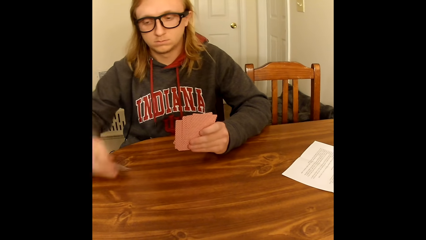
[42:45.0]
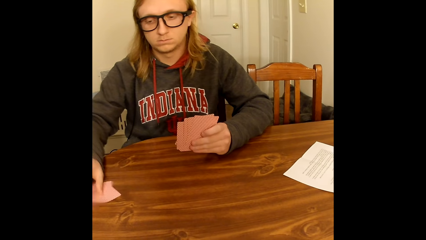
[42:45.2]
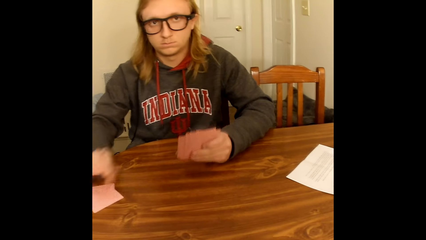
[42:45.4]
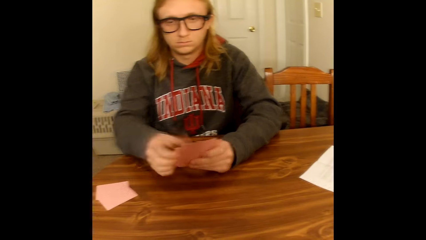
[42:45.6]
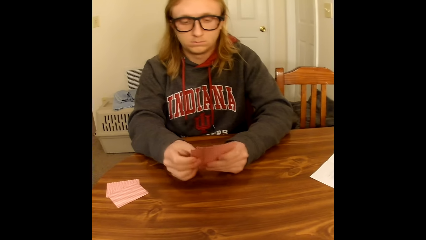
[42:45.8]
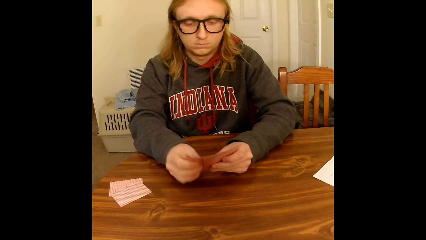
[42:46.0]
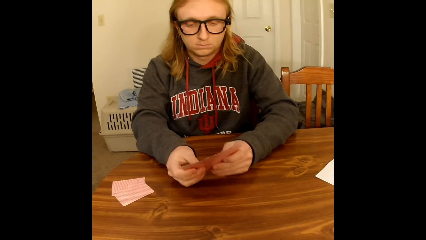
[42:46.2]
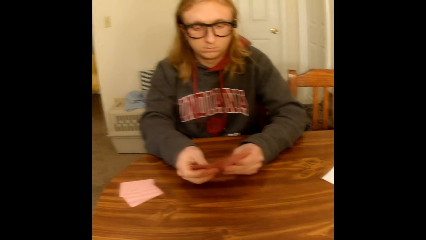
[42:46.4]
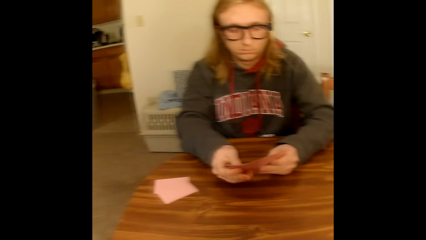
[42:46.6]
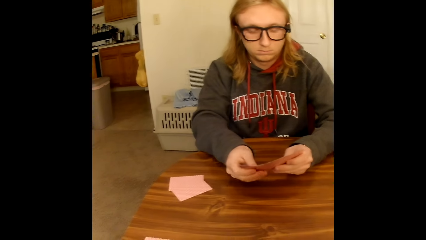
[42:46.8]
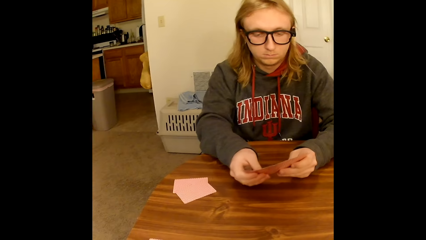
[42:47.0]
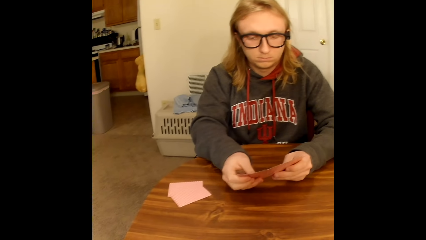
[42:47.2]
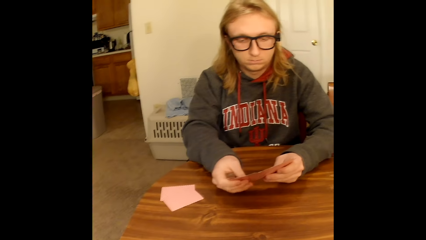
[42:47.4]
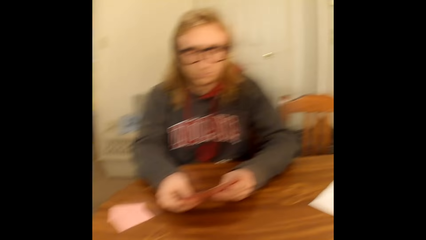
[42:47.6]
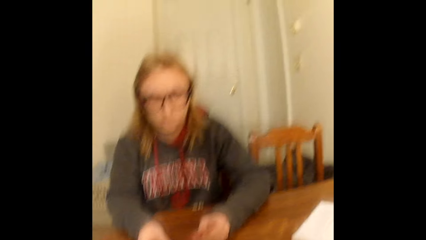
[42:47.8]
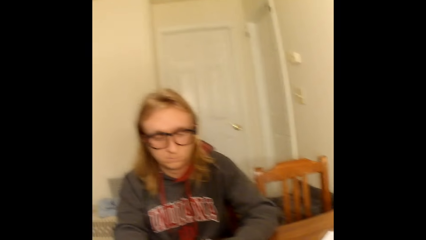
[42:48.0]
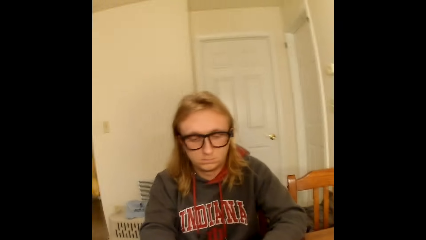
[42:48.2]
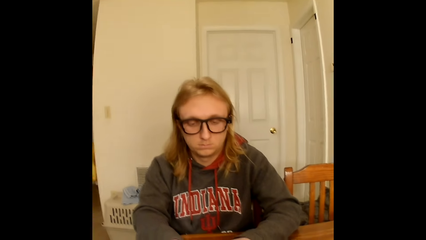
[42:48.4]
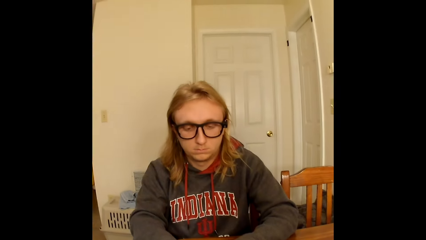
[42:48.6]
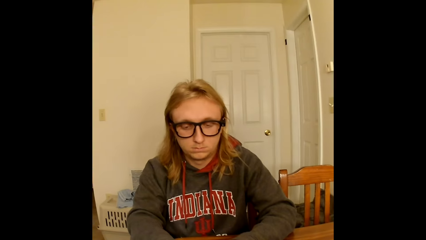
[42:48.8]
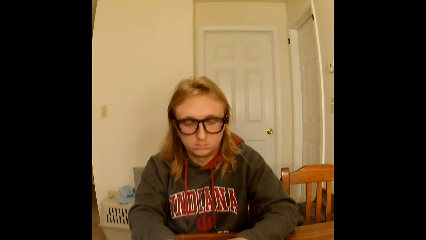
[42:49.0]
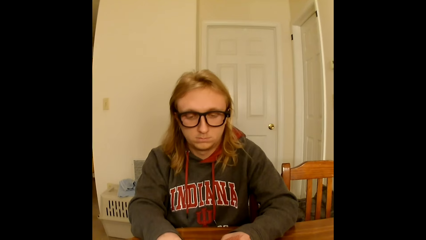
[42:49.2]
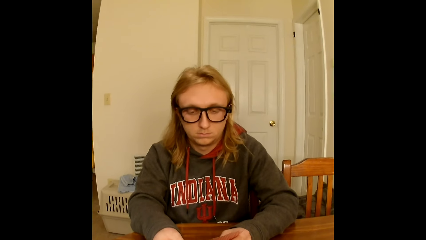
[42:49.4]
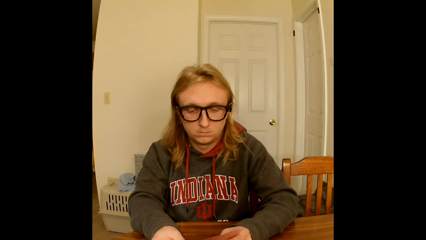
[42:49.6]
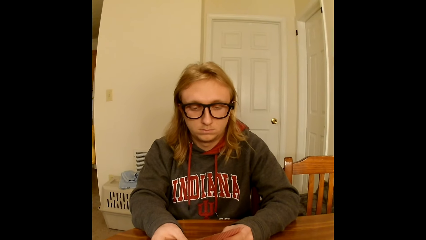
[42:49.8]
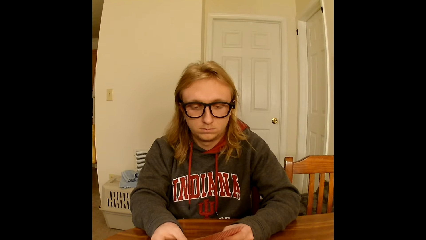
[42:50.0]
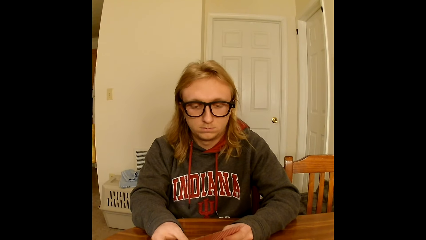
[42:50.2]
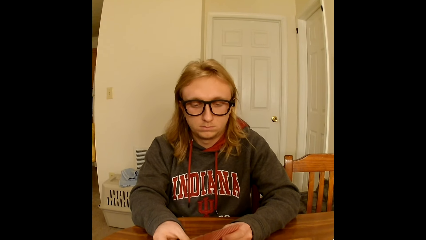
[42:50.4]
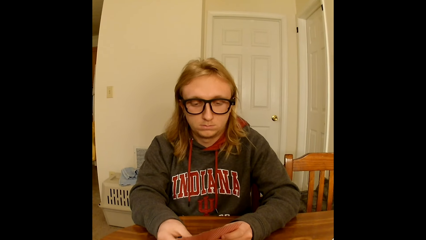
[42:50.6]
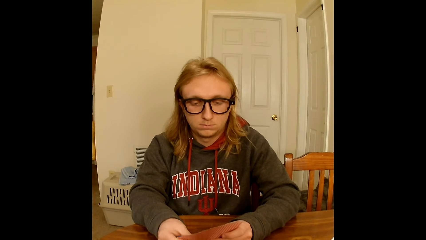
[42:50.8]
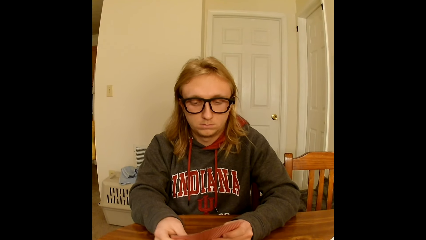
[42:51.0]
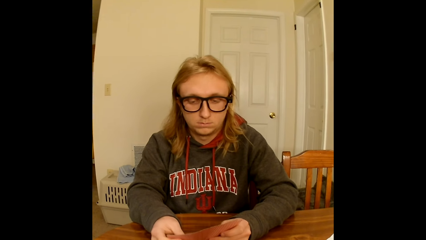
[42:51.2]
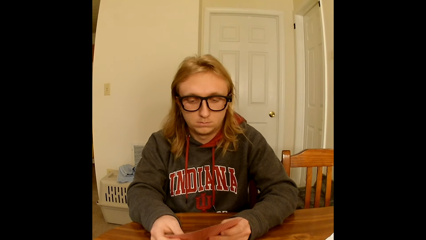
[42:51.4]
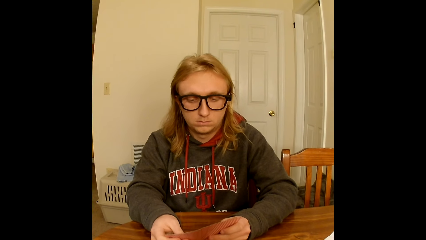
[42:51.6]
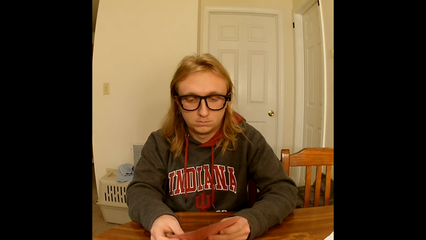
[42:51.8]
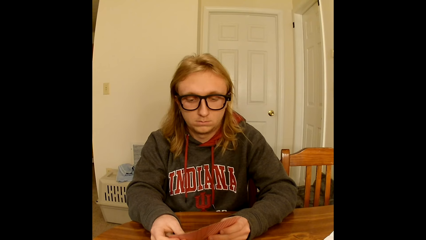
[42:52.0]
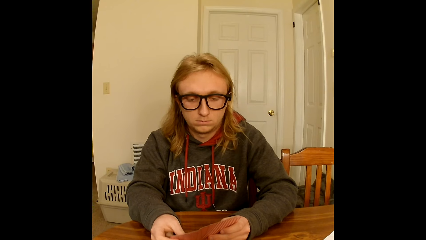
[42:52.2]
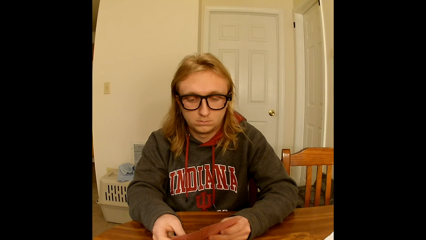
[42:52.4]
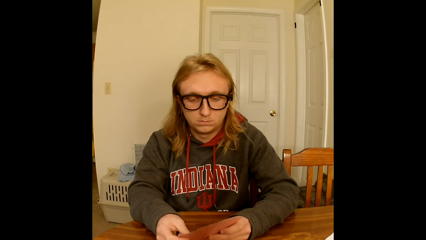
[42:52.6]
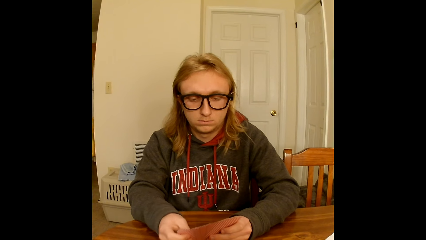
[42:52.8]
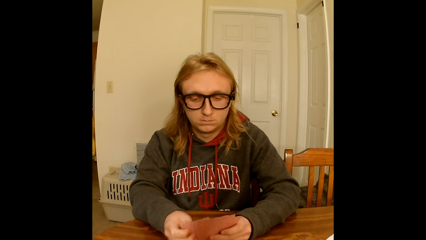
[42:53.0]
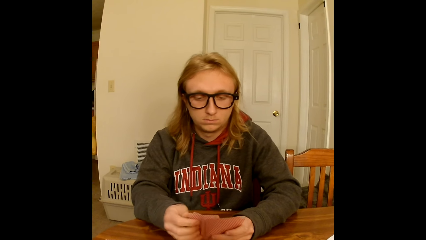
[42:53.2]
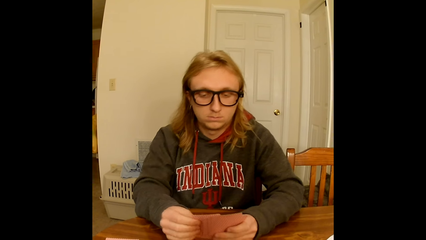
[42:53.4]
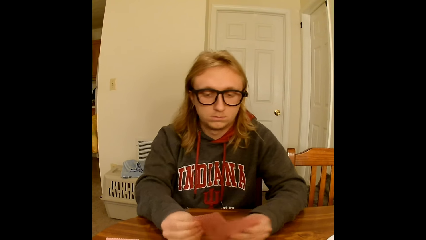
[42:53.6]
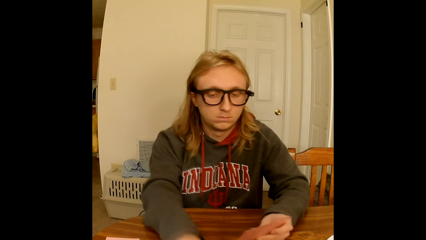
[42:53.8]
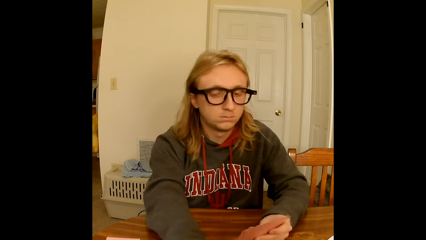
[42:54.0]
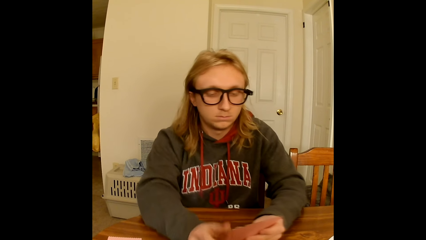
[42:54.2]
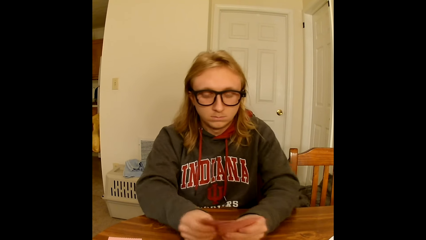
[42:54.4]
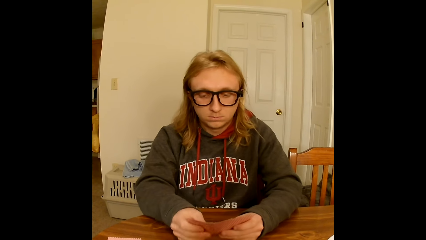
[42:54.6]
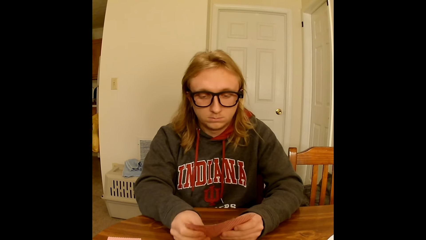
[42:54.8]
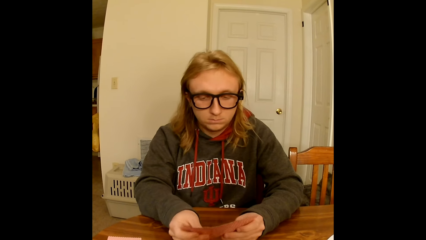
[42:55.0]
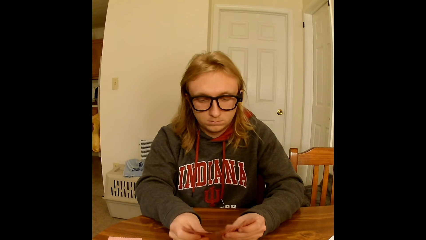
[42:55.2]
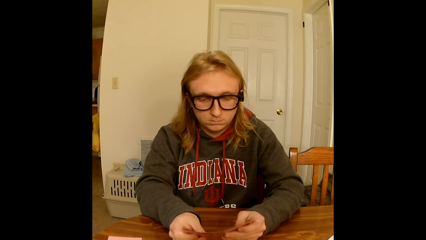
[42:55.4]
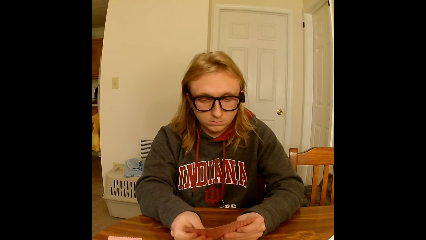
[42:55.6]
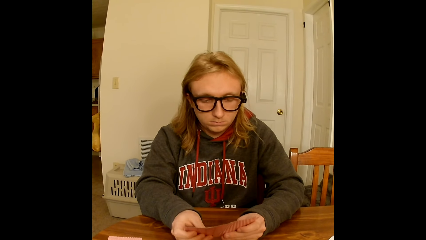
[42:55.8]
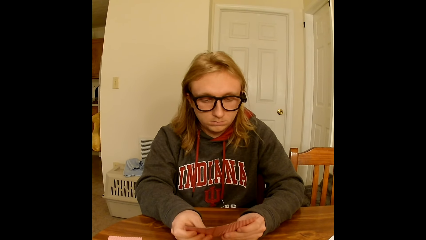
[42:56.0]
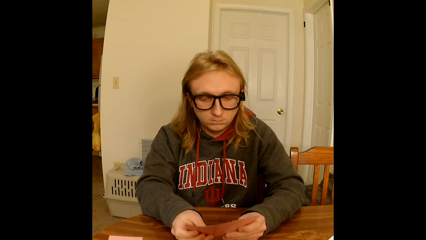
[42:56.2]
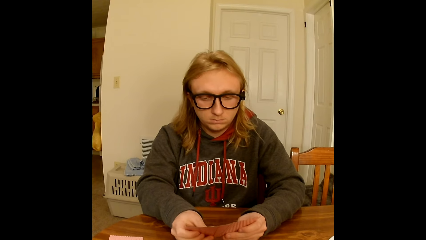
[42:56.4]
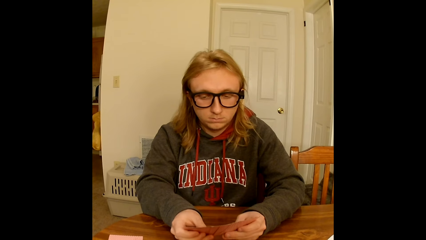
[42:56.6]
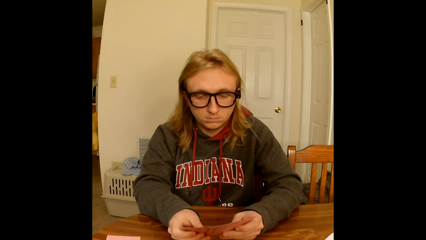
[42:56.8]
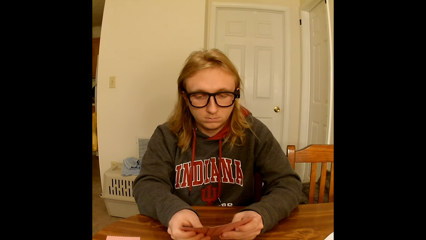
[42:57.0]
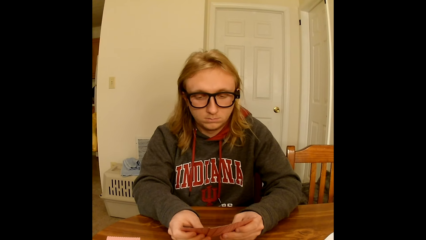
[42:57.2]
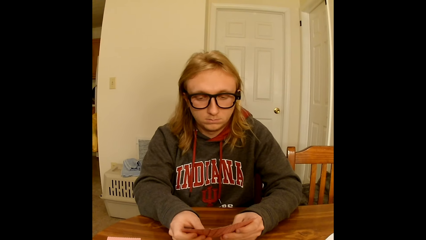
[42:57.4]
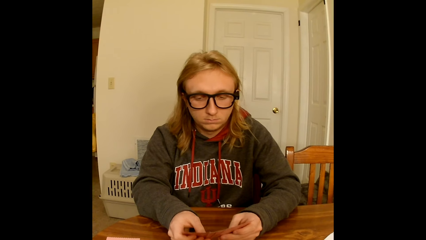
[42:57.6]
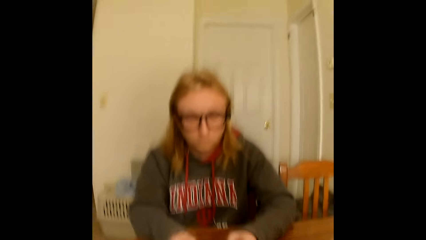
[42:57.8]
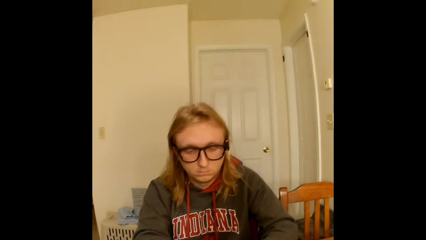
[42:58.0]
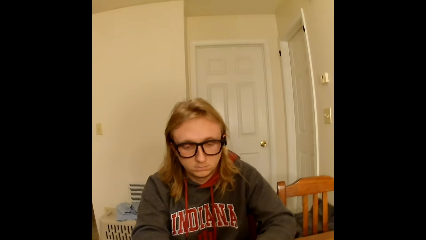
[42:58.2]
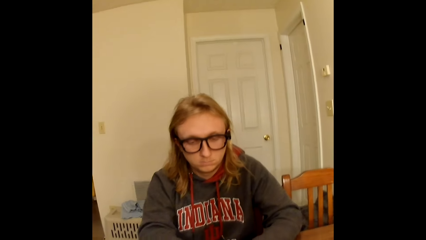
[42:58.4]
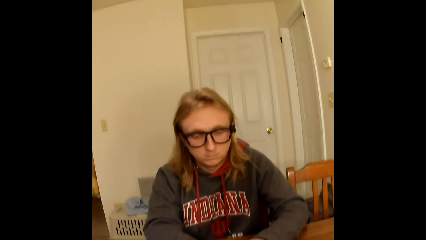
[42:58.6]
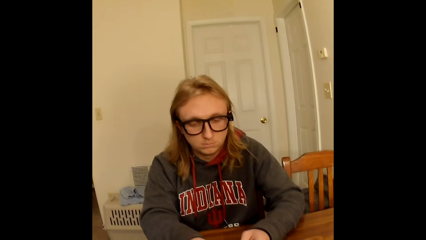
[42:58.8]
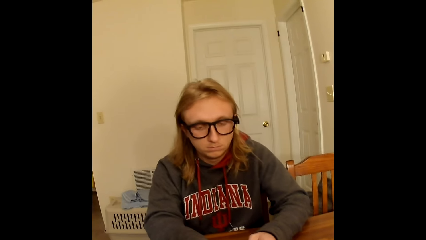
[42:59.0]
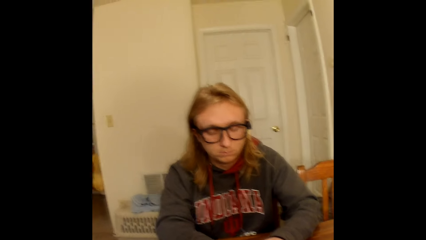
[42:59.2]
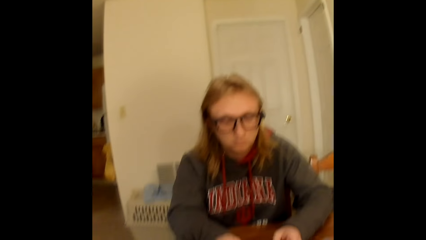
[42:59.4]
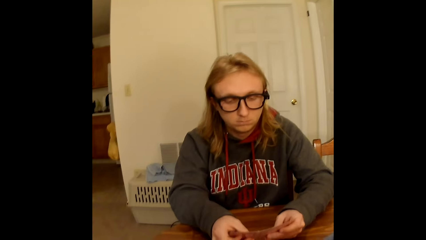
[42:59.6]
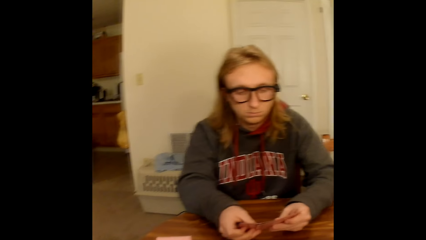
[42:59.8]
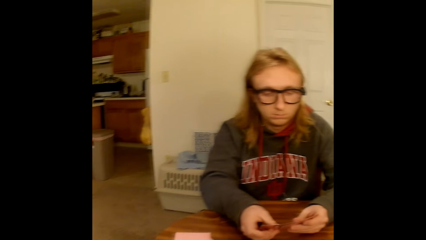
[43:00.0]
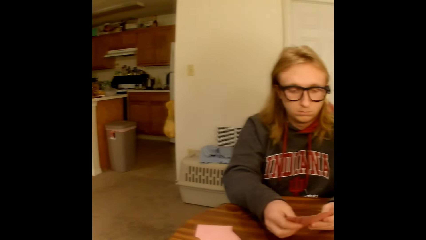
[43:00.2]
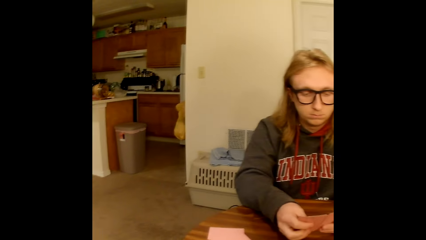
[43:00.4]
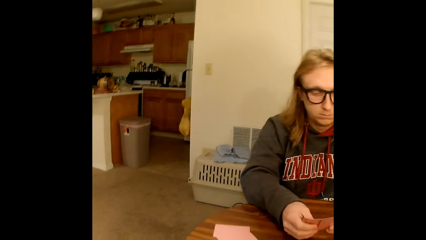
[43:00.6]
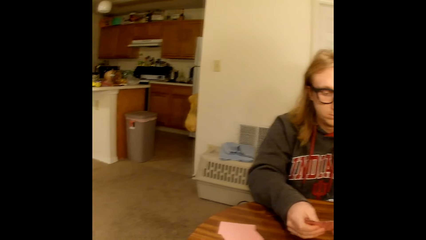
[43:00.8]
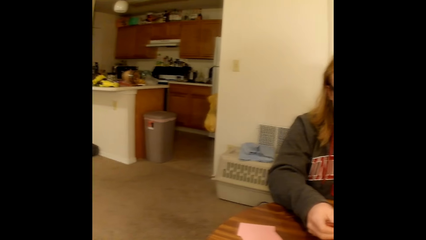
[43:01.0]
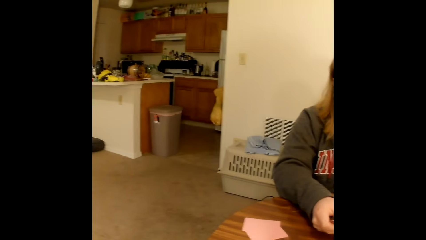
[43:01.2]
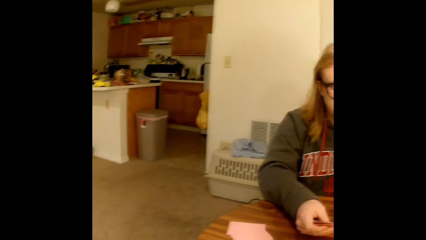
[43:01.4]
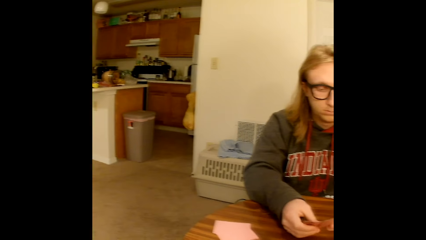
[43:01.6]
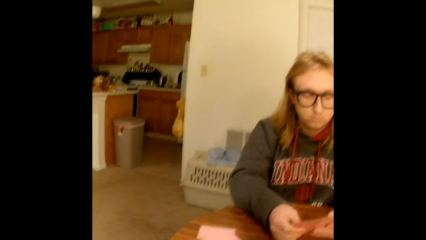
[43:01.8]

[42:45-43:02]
A man places the deck of playing cards in his right hand face down on the table, holds the deck of playing cards with both hands, and spreads the deck of playing cards in his hands with both hands. The man places a playing card face up from the deck of cards in his hand on the table with his right hand, picks cards, holds the deck of playing cards with both hands, and spreads the deck of playing cards in his hands with both hands.
